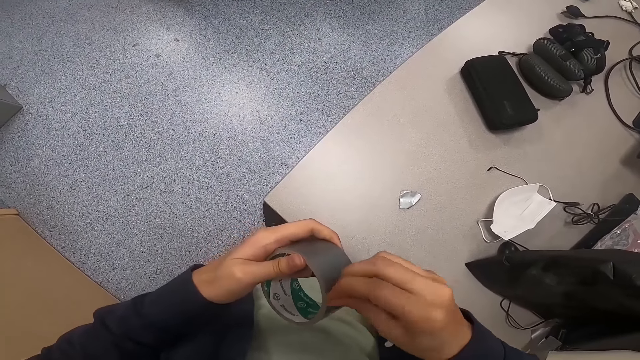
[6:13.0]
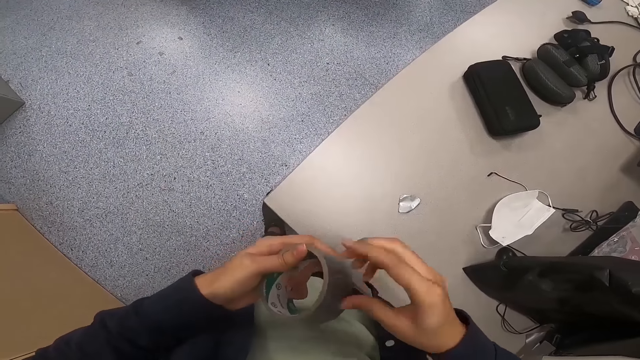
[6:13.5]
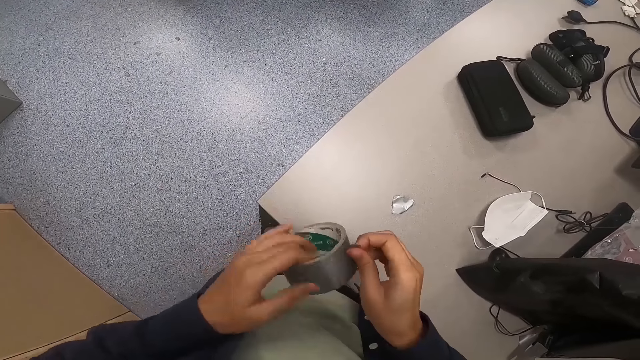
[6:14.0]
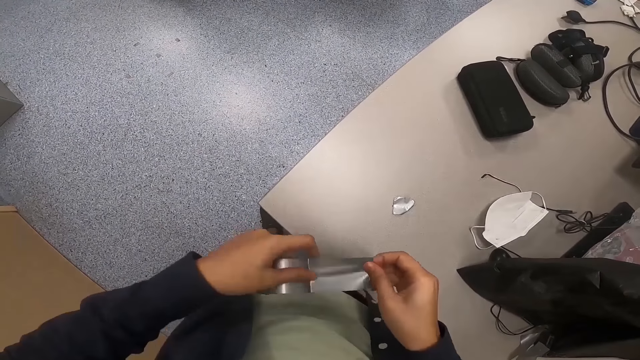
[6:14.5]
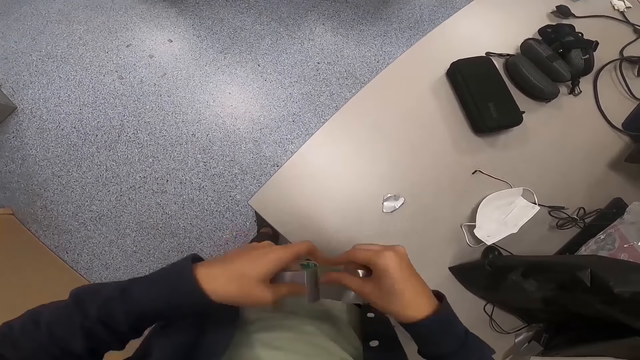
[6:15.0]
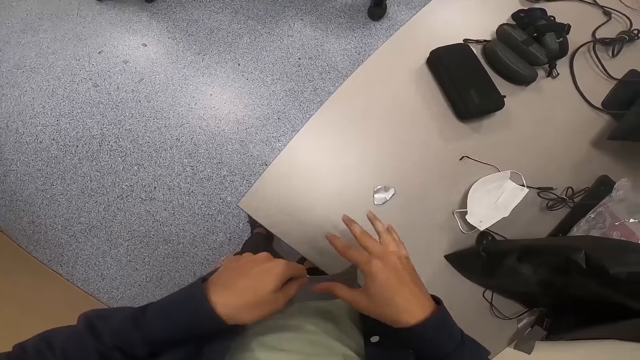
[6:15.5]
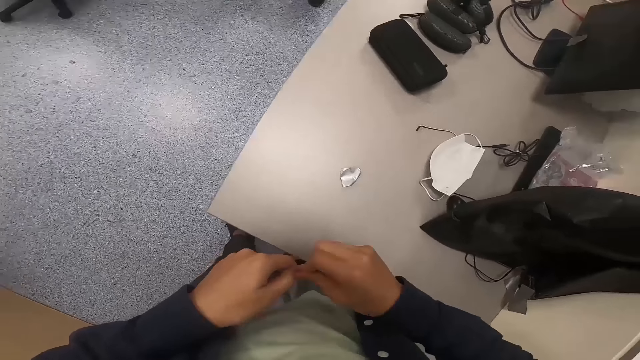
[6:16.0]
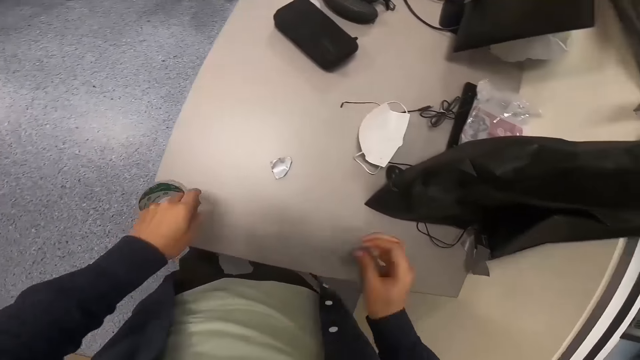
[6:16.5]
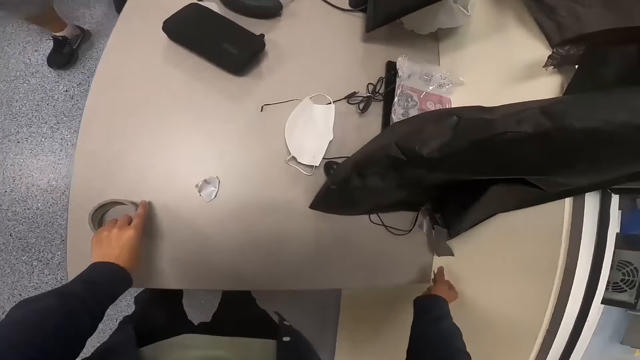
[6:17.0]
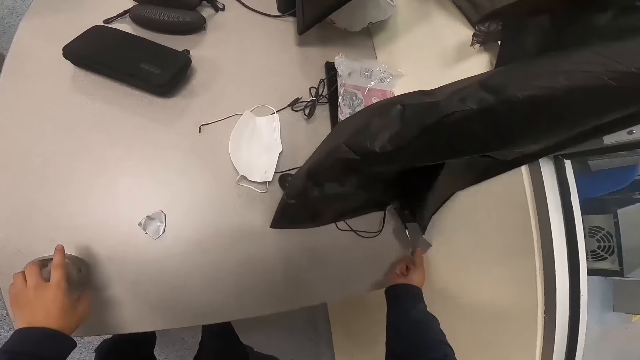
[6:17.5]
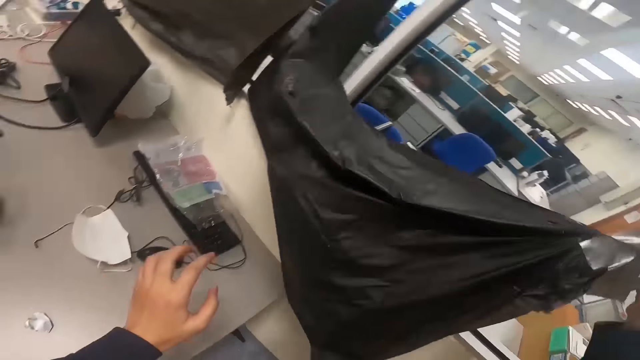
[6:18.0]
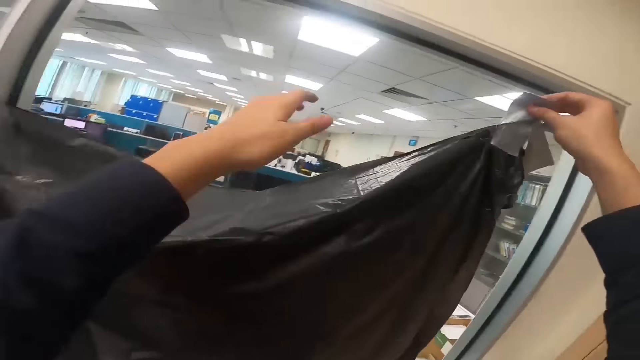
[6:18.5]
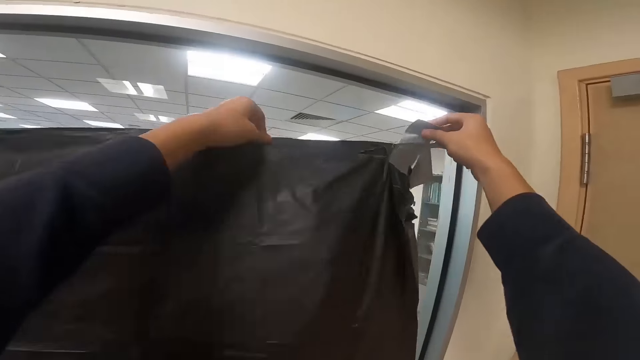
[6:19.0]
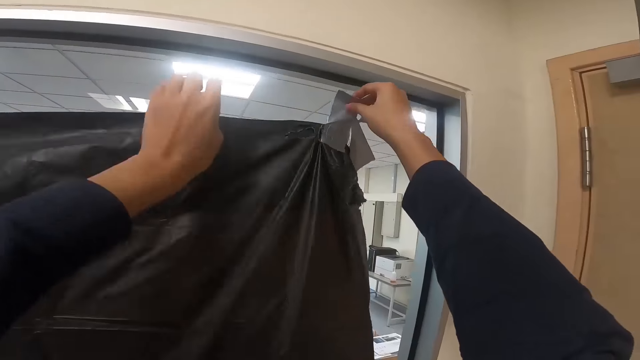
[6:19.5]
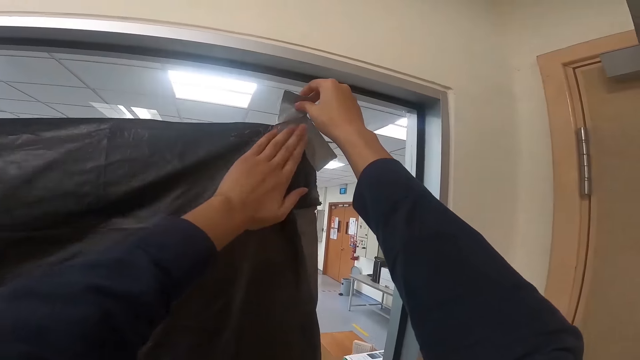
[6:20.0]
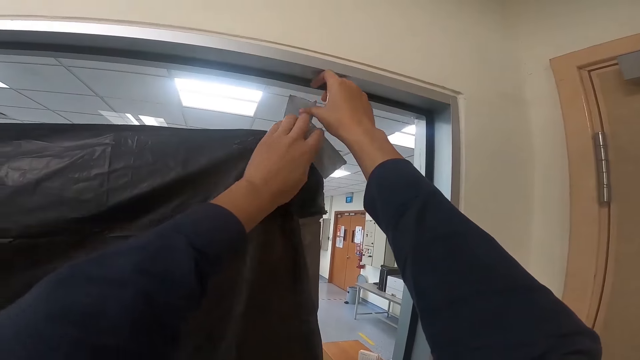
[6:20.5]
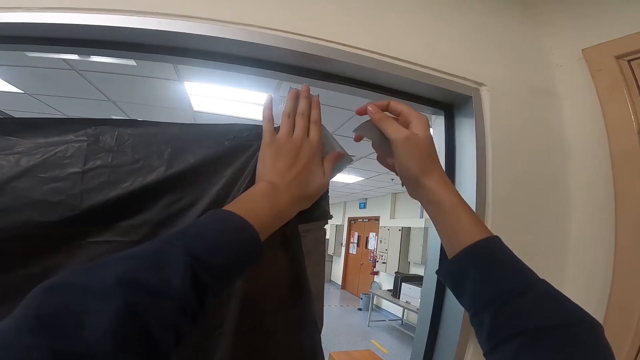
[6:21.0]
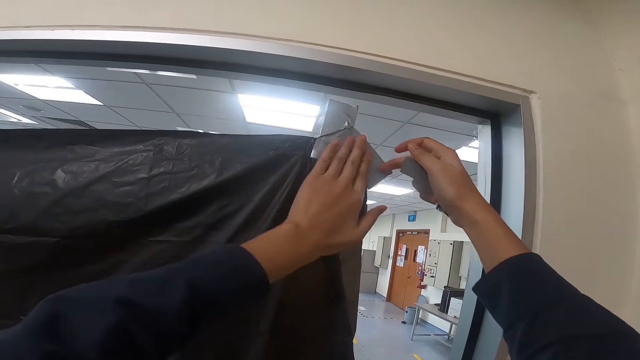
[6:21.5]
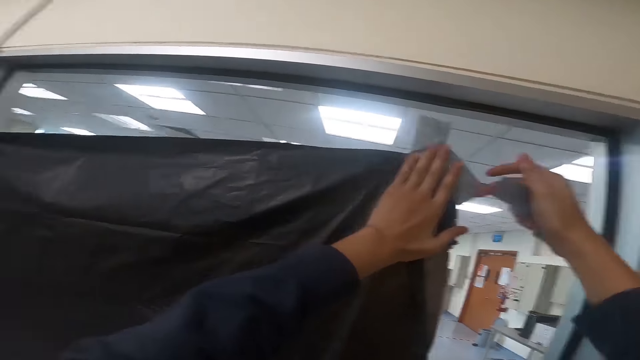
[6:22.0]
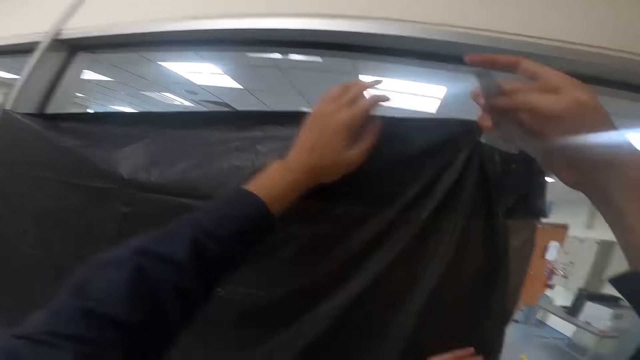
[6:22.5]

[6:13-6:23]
The camera wearer pulls the sellotape or tape. A man walks around the room. The camera wearer cuts the tape. They put the sellotape on a polythene paper on the table. They lift a polythene bag. They stick the polythene paper to the window. They stick the tape on the window.

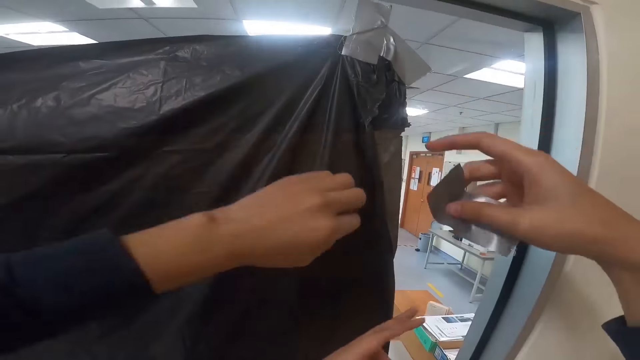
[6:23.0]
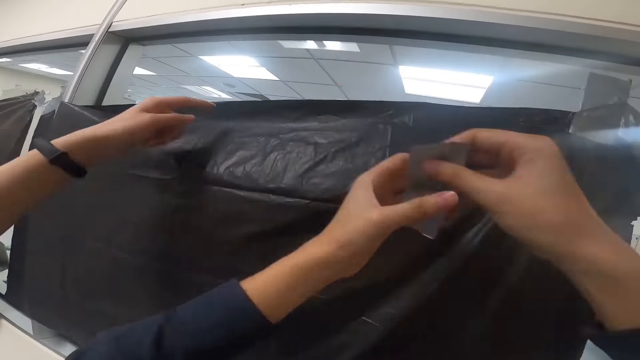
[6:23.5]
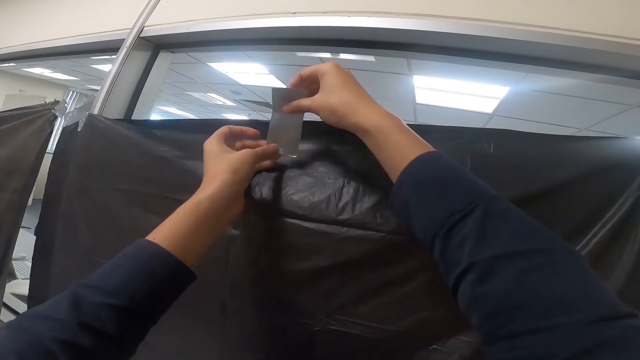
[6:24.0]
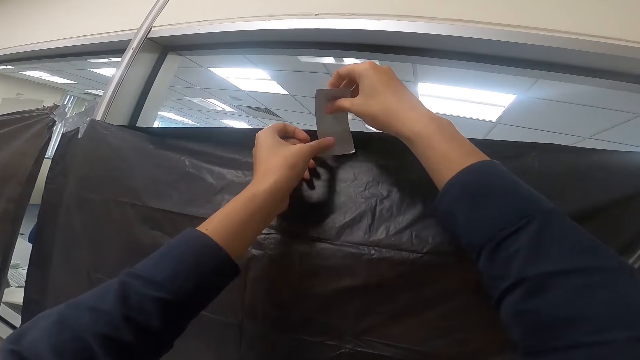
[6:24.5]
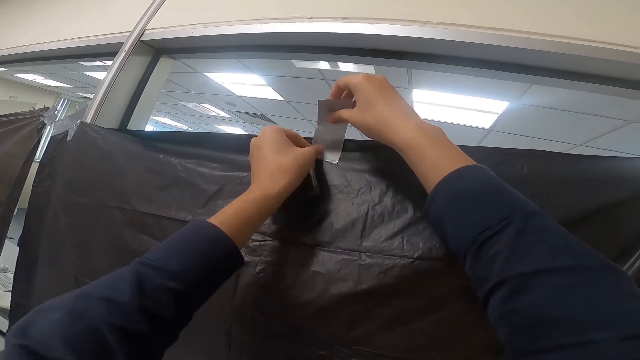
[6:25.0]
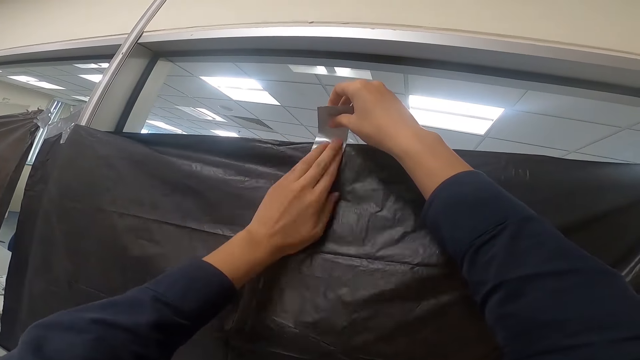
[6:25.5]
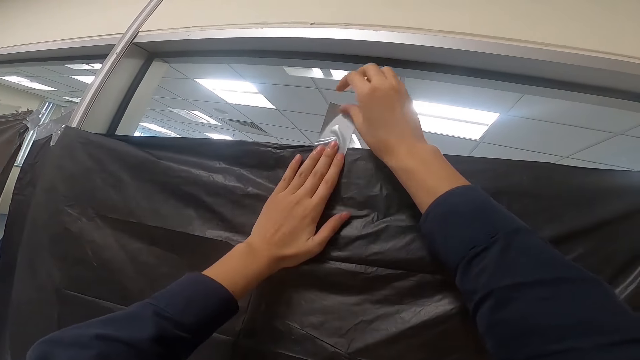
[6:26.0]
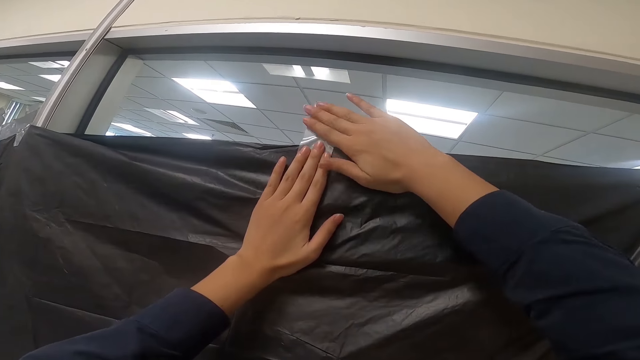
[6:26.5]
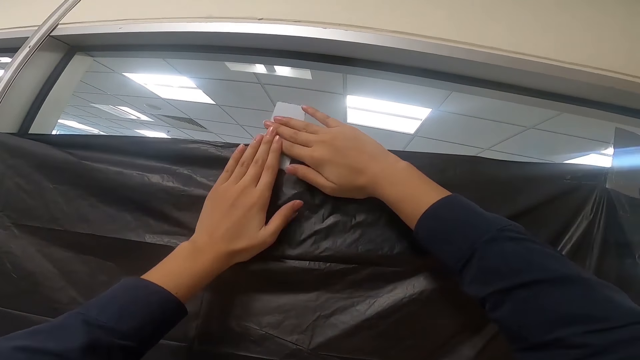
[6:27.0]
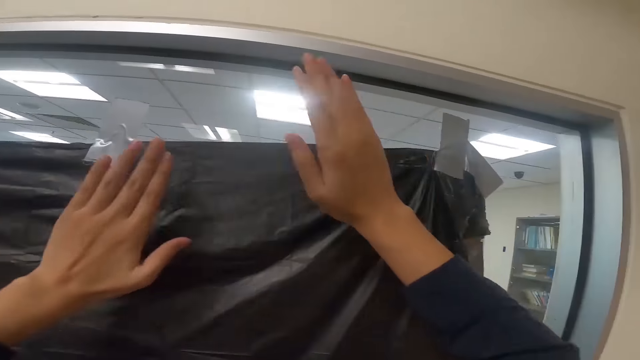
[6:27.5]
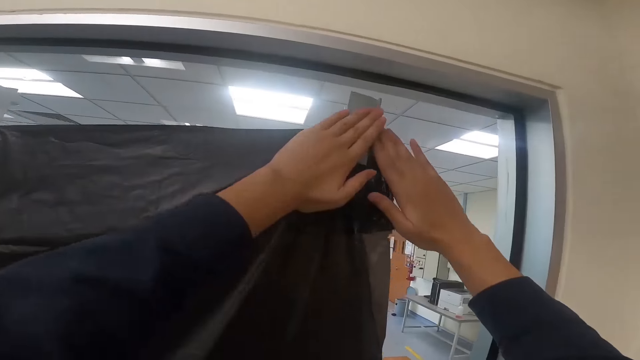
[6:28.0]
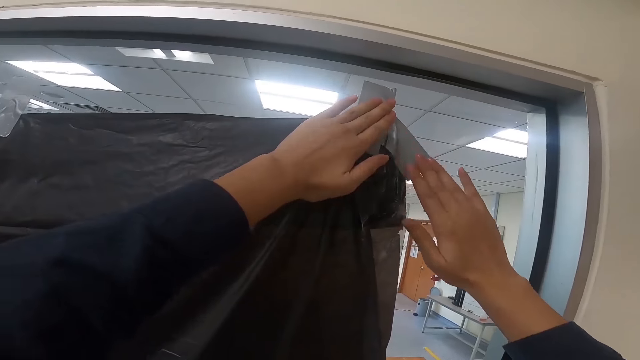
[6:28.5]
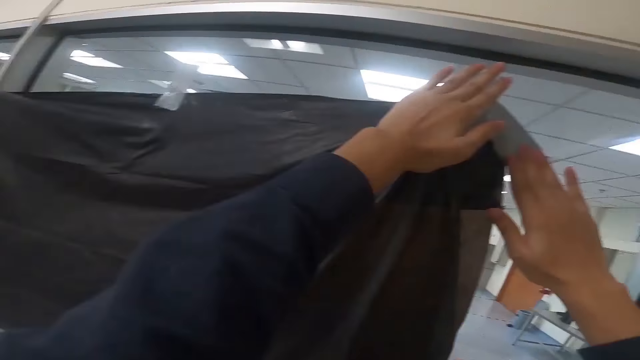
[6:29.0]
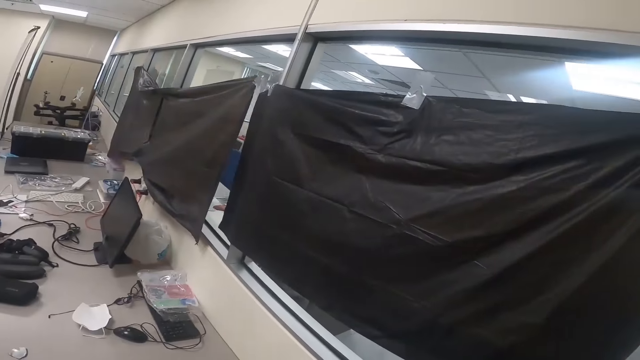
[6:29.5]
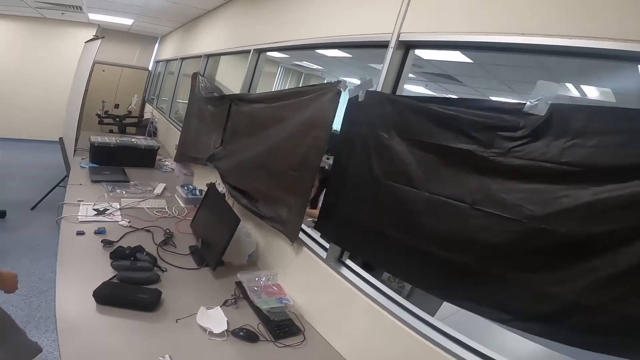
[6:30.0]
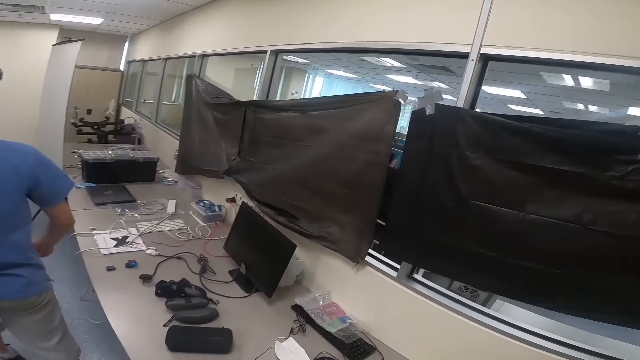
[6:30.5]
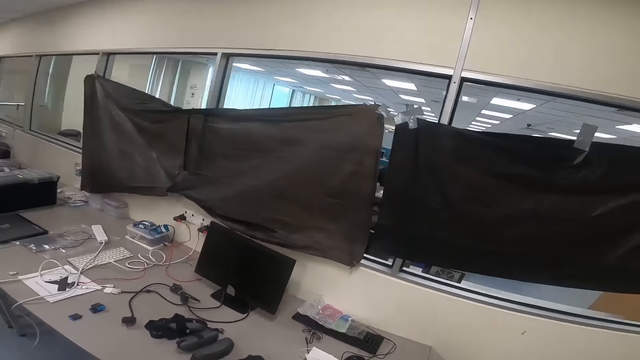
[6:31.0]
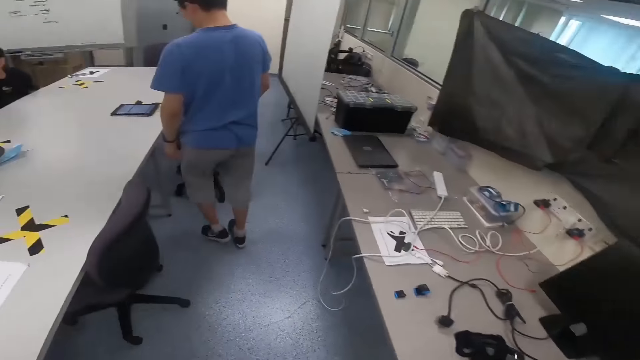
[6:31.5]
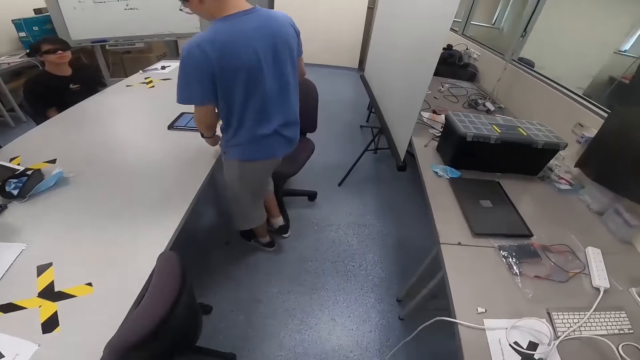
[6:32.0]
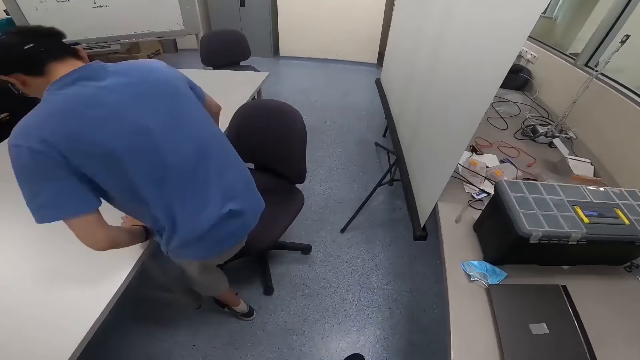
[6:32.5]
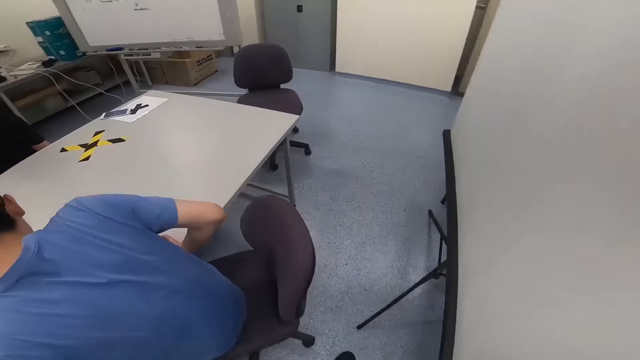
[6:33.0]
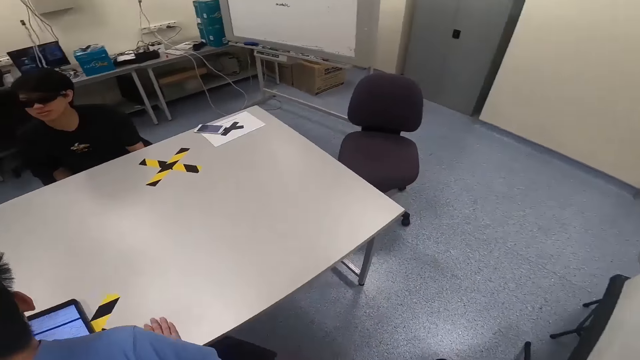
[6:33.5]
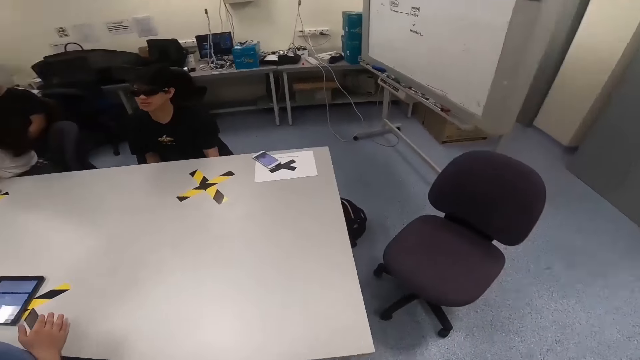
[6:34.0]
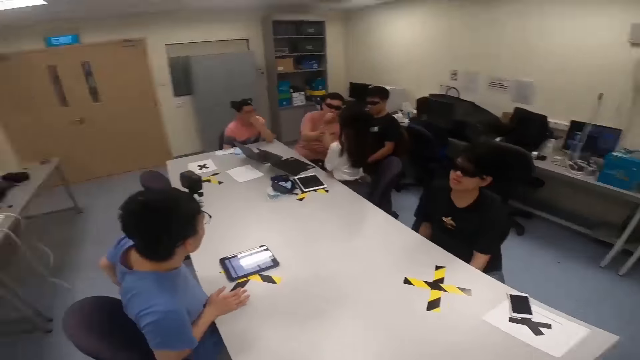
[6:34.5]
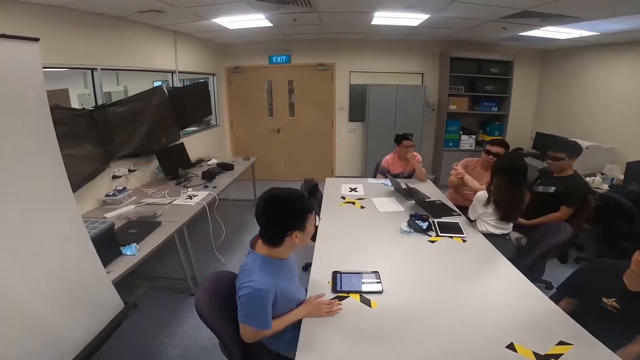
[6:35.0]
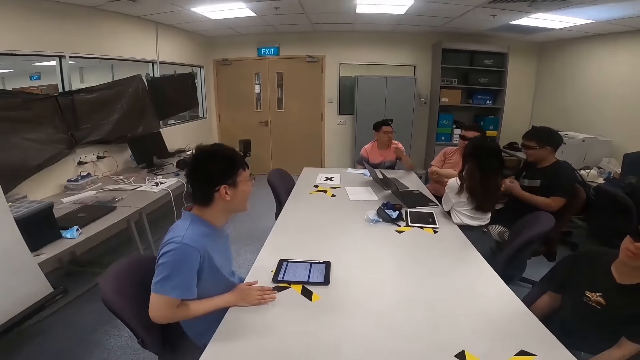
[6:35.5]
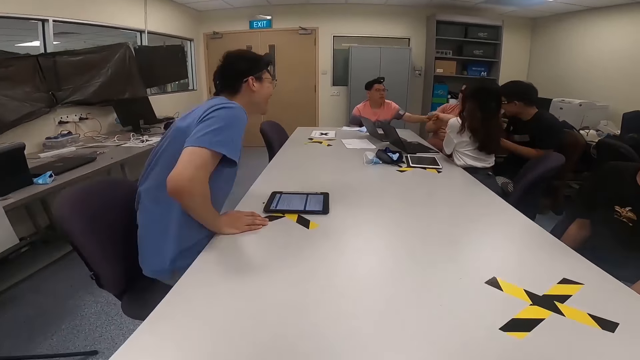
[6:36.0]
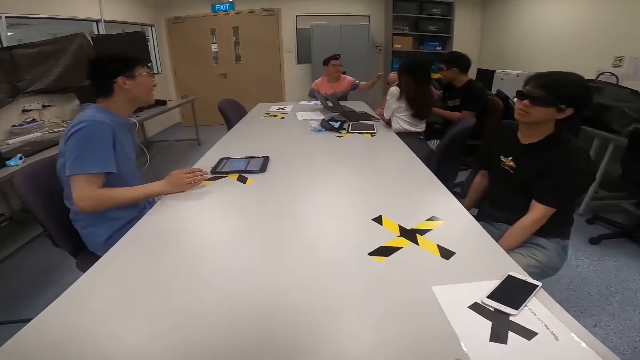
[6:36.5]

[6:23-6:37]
A man points at the window. The camera wearer puts the sellotape on the polythene paper. They stick the tape on the window. They press the tape. They press the tape again. The man walks around the room. The camera wearer walks around the room. A lady sits next to another man. The other man sits on a chair. The first man sits on a chair. A third man sits next to a fourth man. The fourth man sits next to the lady. The lady sits next to the second man. A fifth man sits next to the third man. The camera wearer sits on a chair. The first man moves back.
